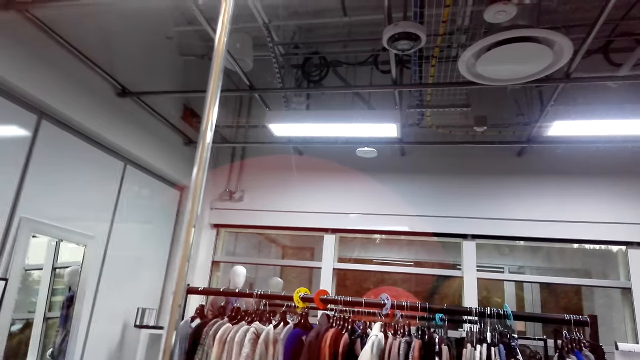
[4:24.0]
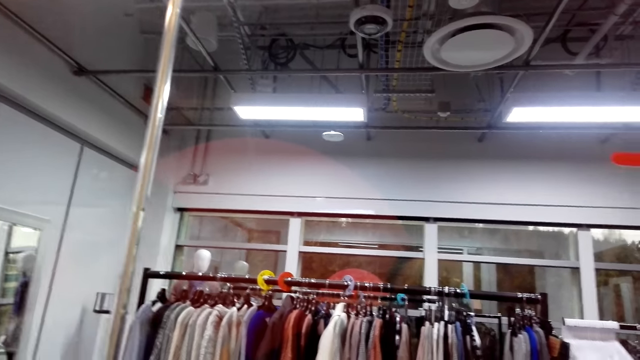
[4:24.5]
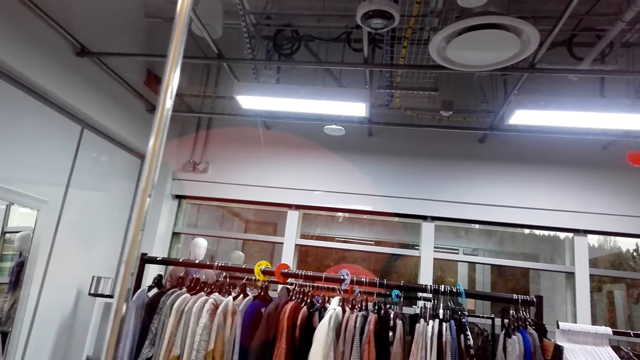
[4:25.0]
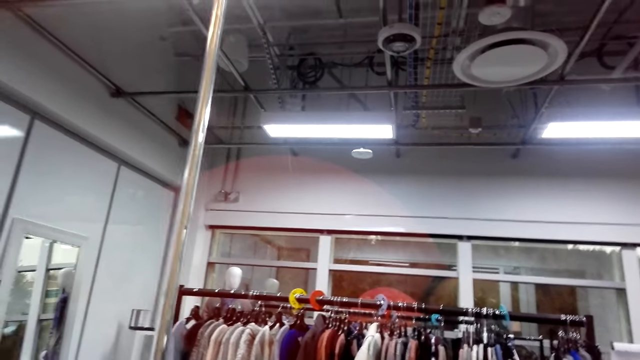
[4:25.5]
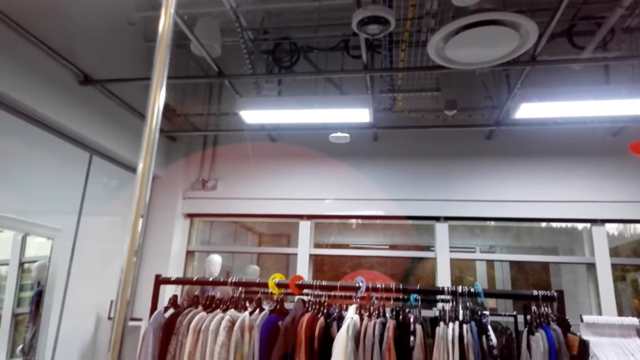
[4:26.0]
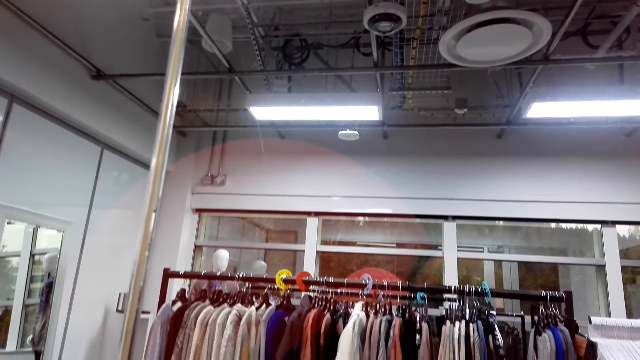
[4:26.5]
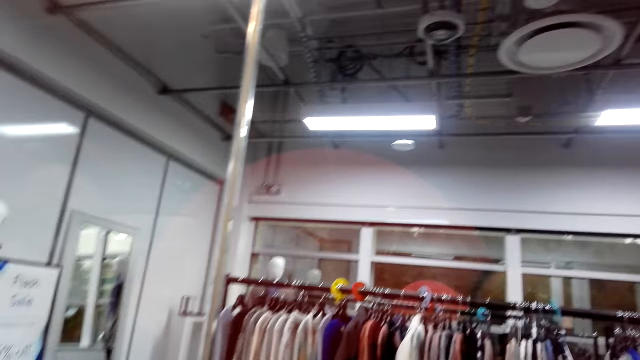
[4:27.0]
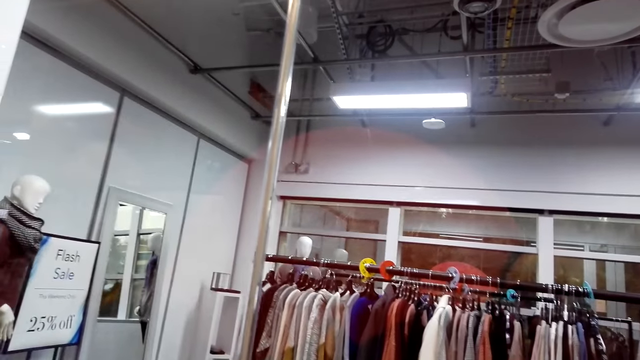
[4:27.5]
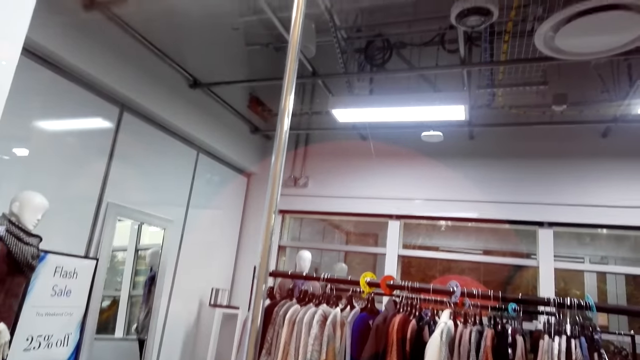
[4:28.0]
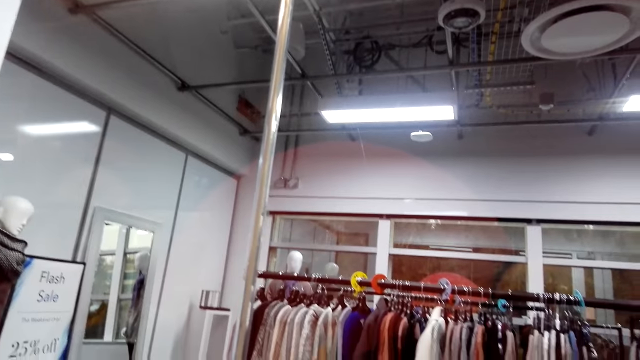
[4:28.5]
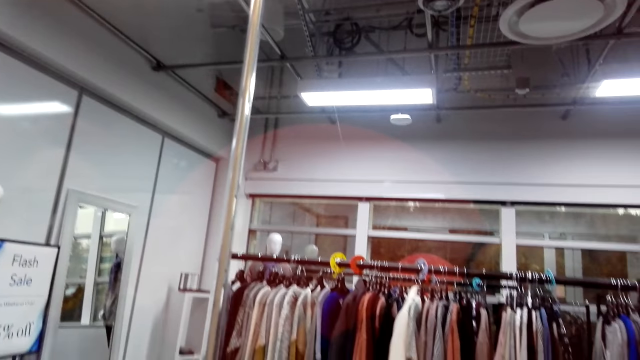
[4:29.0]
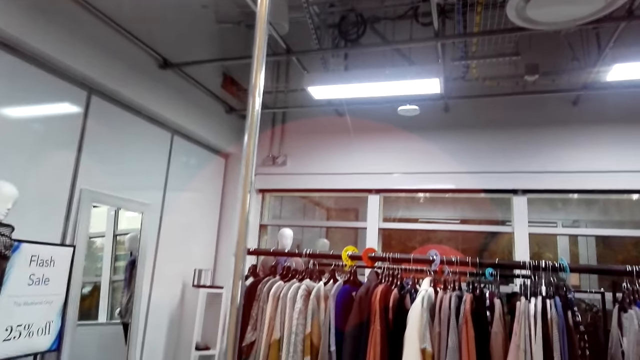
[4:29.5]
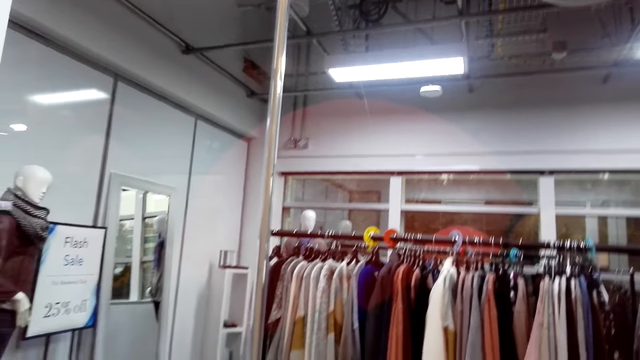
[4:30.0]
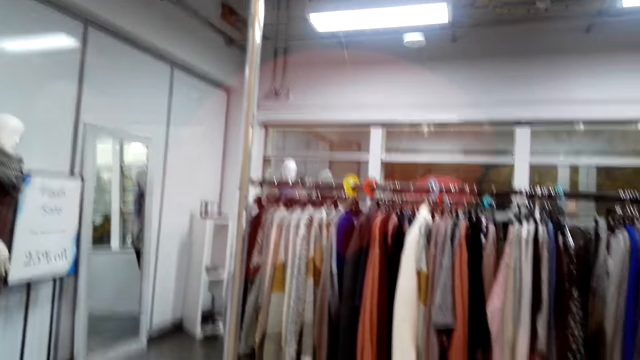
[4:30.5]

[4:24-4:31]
A woman talks to the camera wearer.

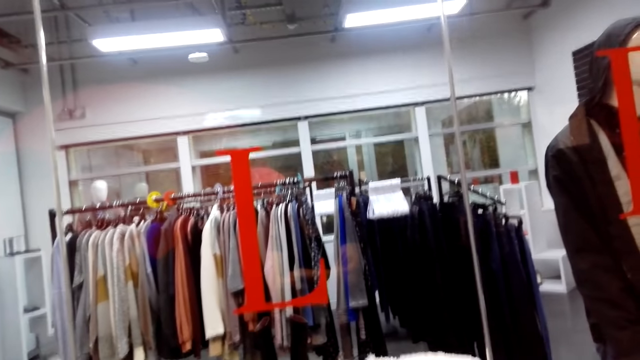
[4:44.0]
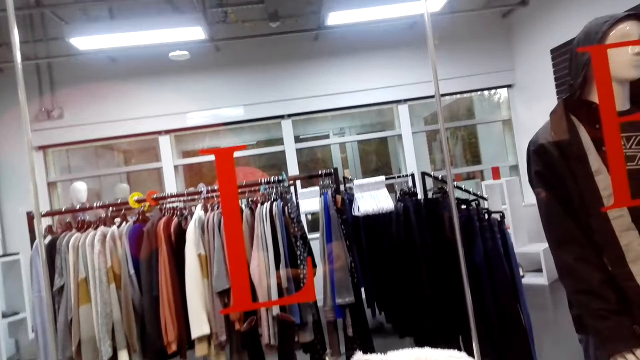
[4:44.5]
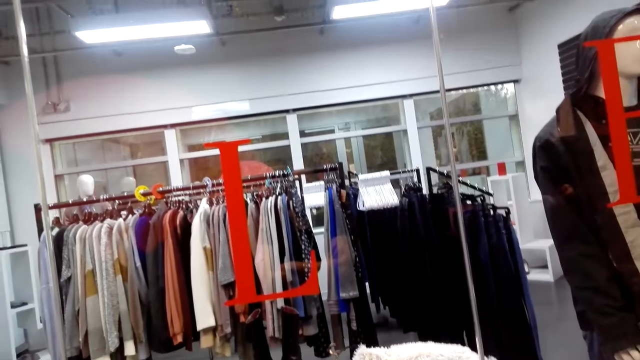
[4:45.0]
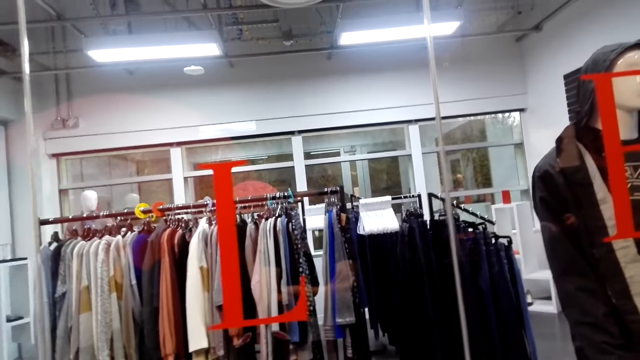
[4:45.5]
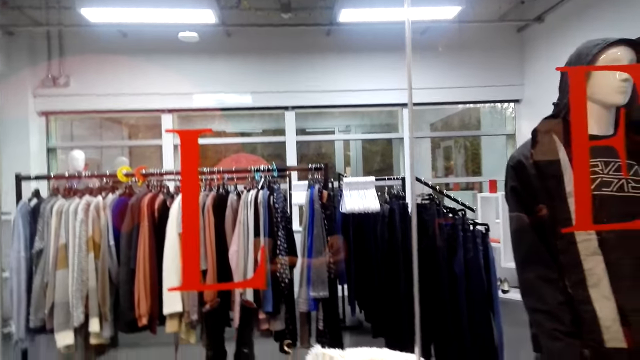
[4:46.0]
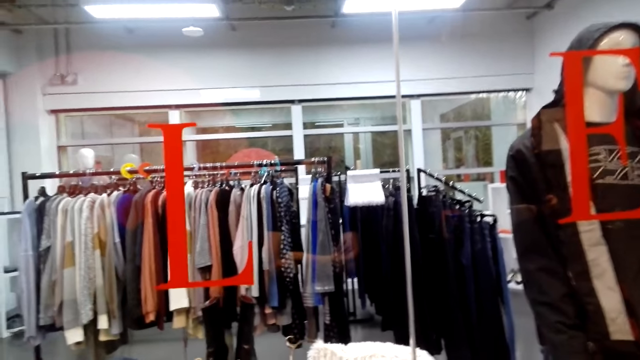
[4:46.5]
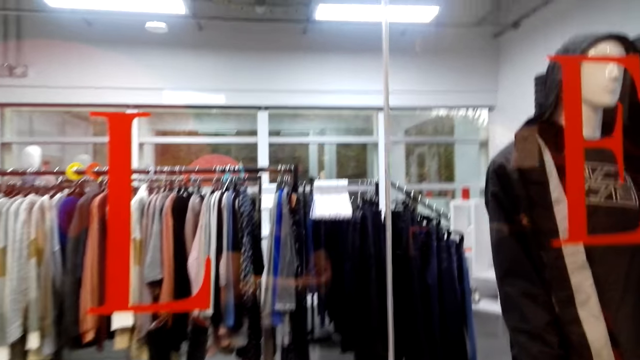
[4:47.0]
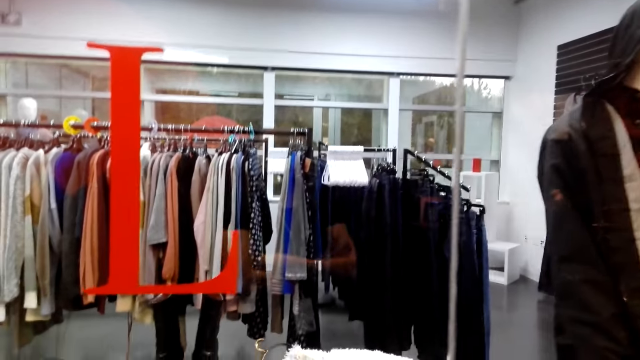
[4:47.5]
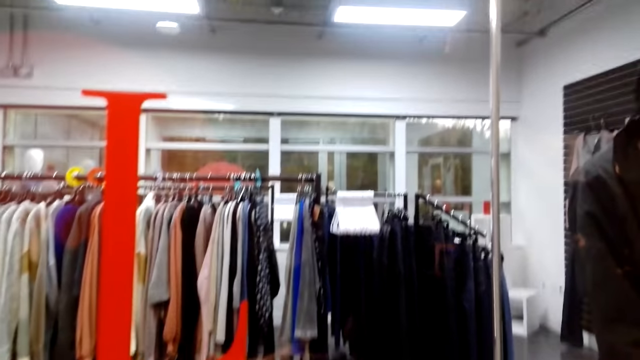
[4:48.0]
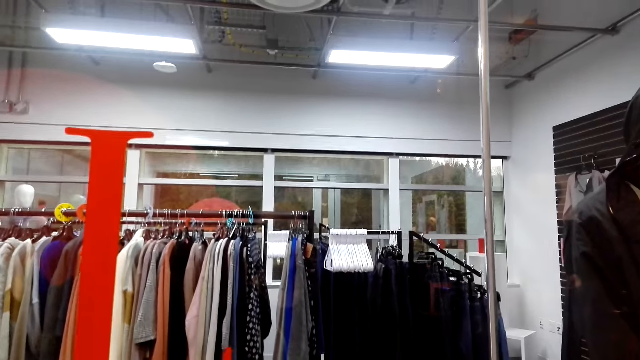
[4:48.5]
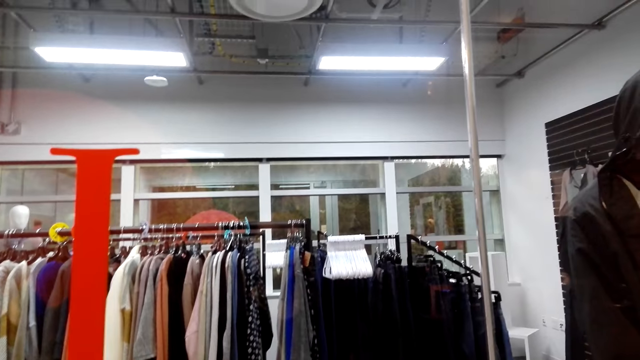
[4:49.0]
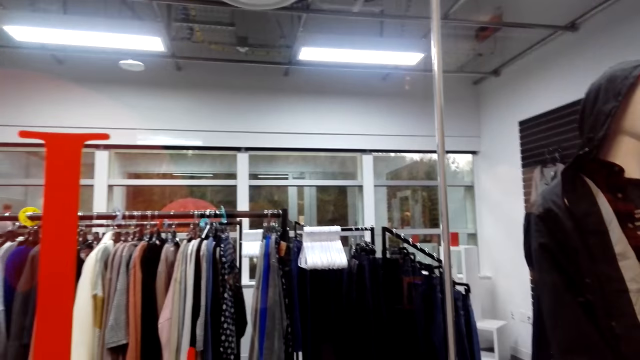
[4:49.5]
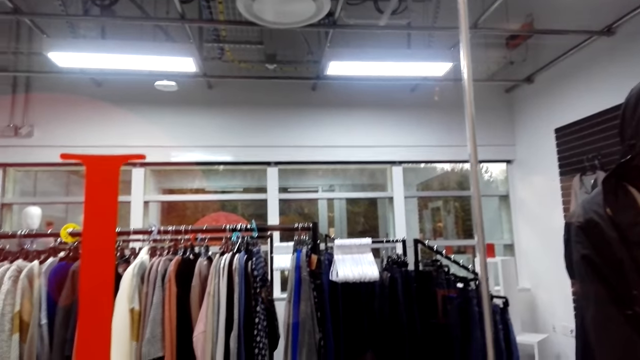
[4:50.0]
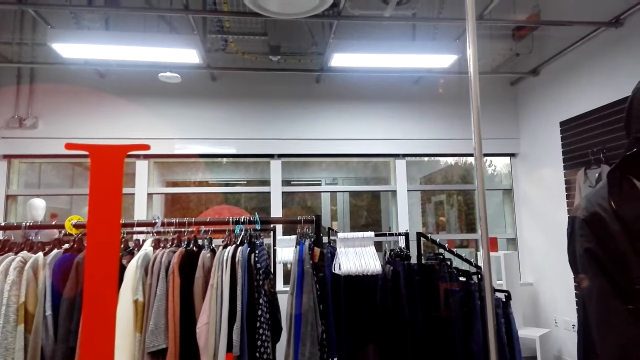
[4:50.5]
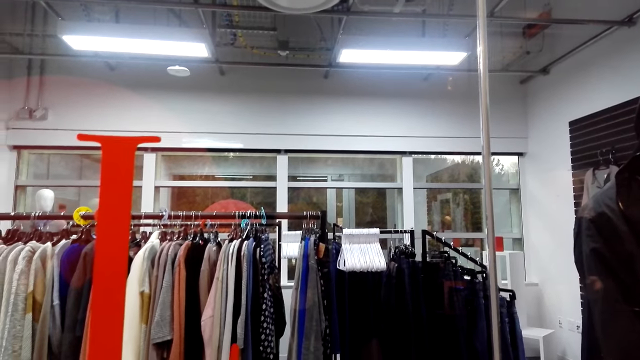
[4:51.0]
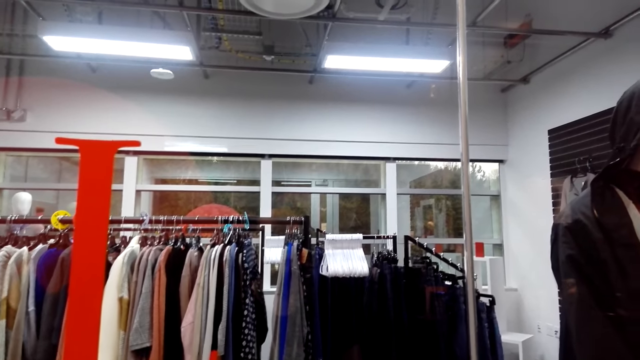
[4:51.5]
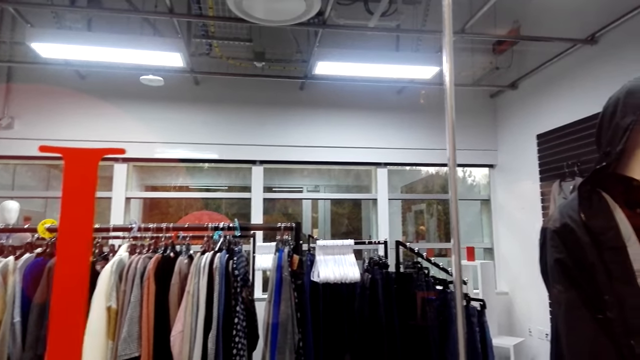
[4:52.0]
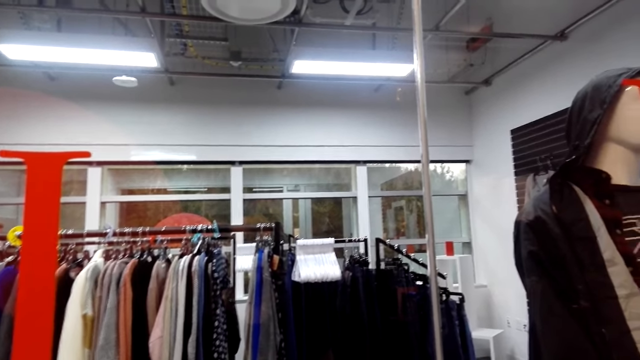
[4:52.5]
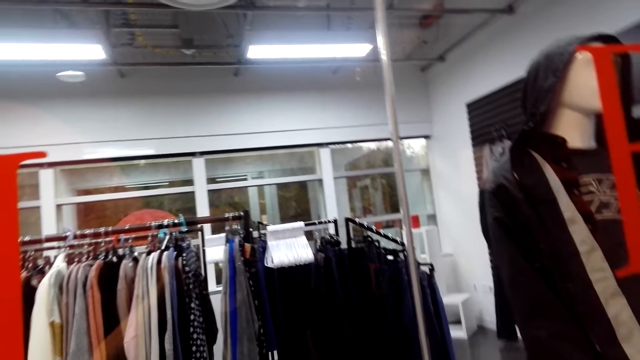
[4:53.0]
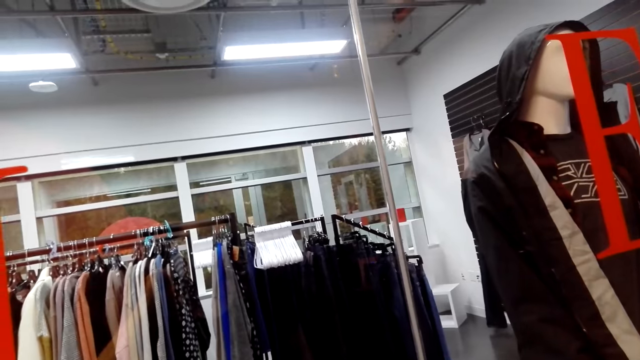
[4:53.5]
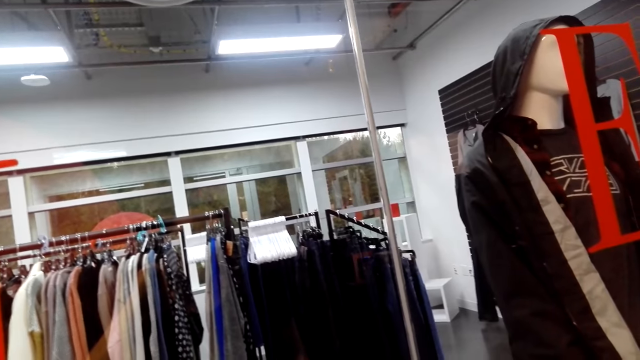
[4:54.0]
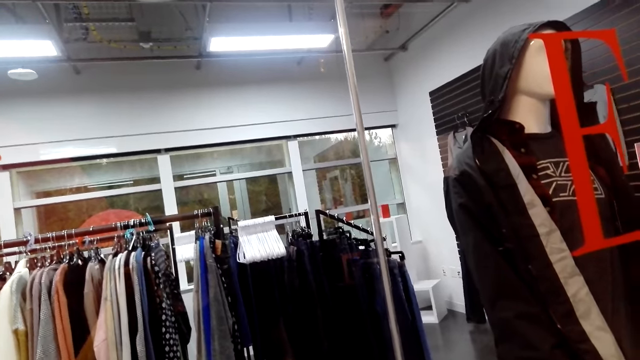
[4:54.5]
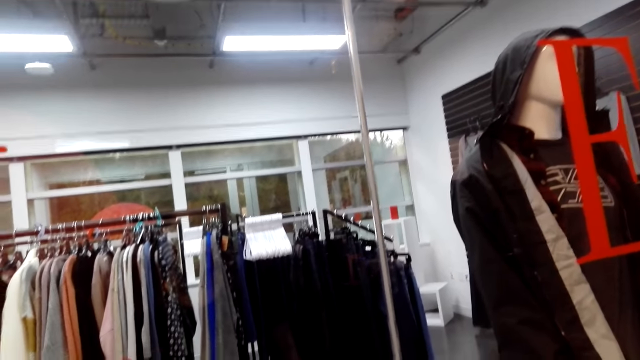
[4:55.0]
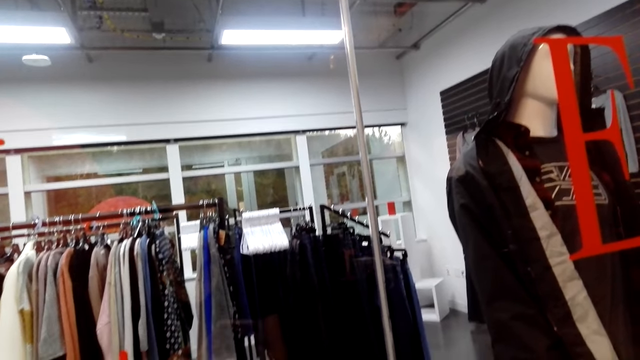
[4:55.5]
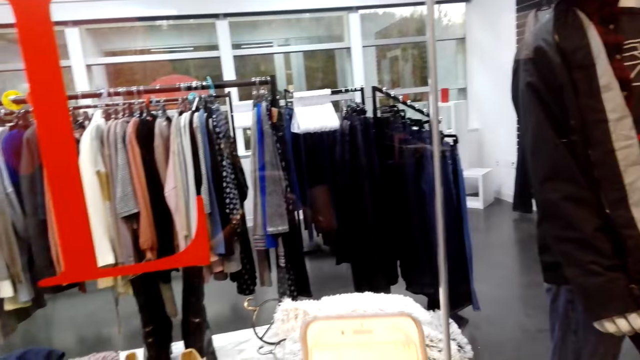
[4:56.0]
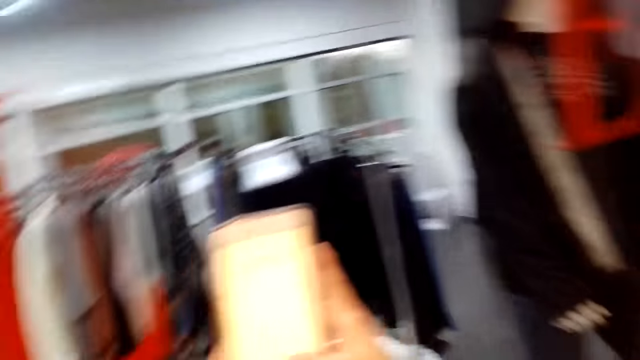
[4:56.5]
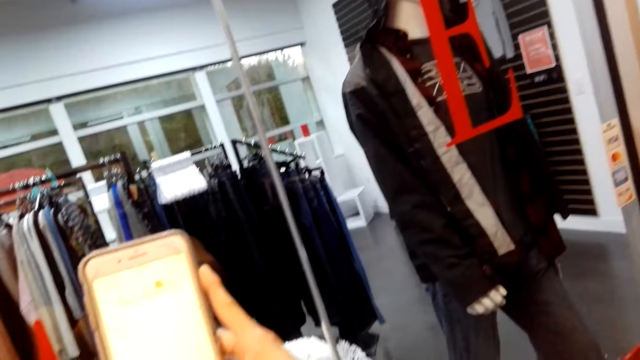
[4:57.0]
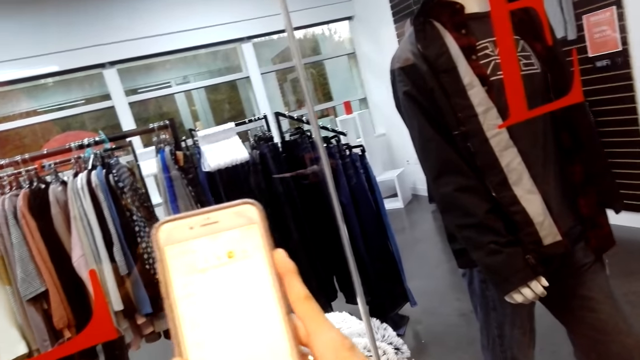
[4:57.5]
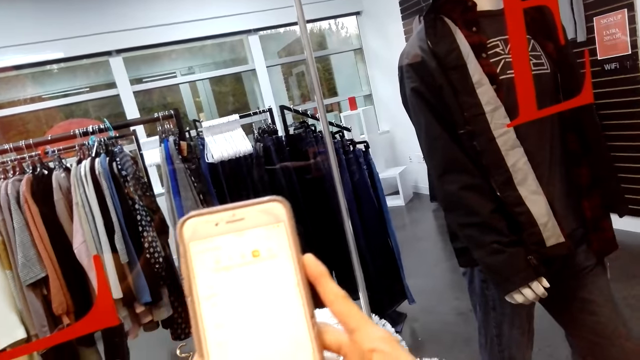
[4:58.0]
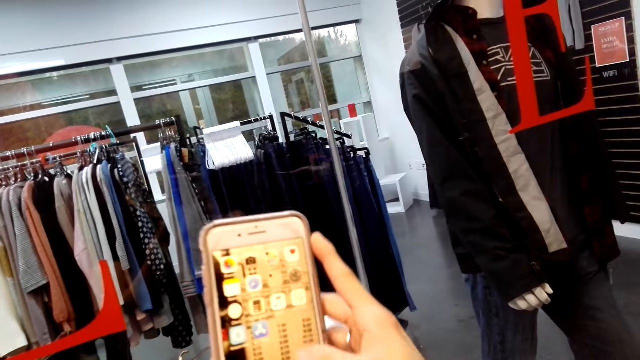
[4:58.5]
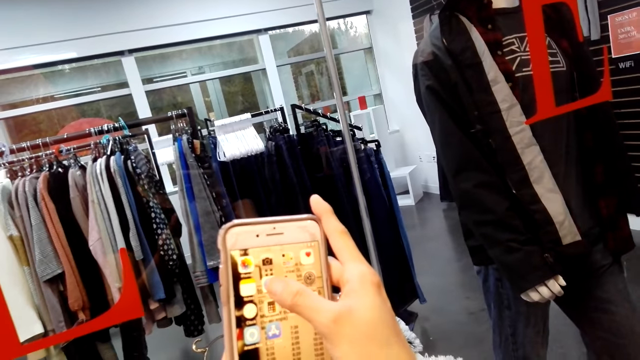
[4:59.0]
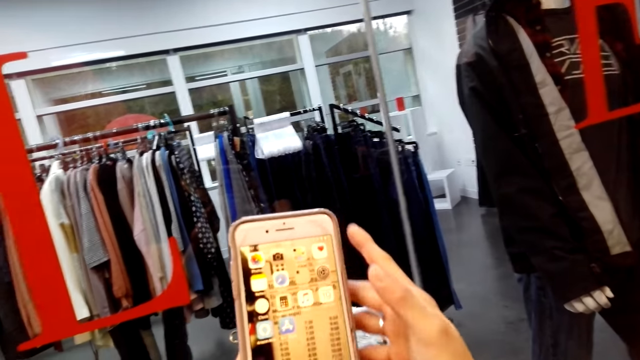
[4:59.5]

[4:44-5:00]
The camera wearer looks around the boutique. They look around the cloth store. They scroll the phone. They take a photo of some item.
